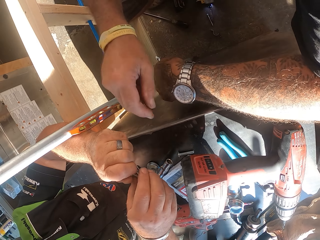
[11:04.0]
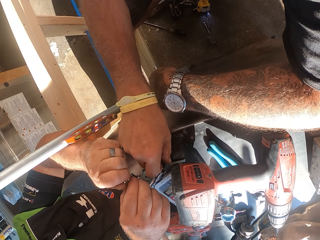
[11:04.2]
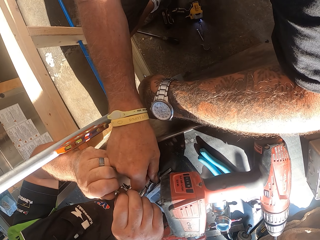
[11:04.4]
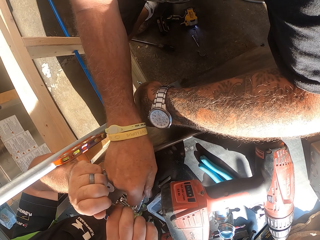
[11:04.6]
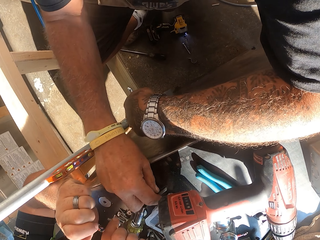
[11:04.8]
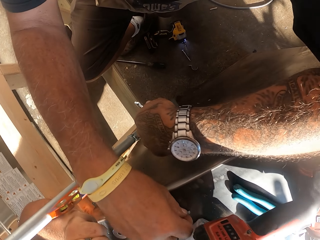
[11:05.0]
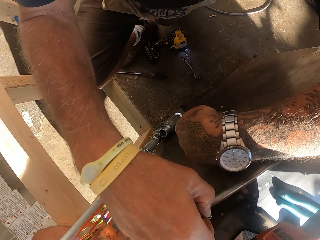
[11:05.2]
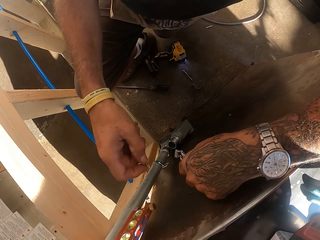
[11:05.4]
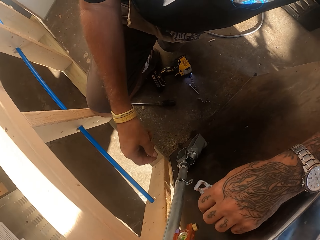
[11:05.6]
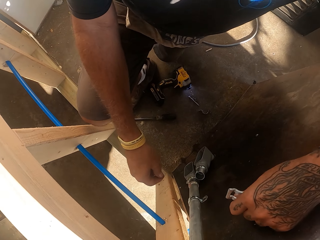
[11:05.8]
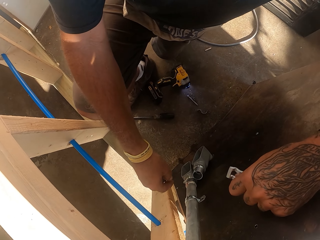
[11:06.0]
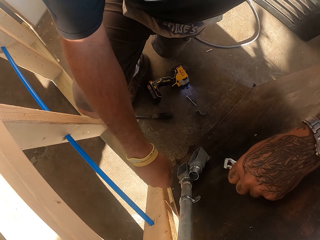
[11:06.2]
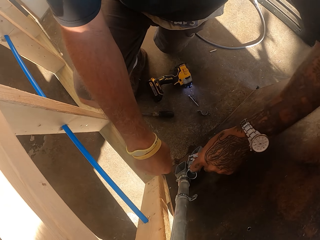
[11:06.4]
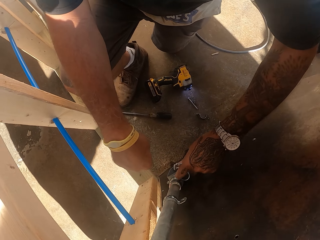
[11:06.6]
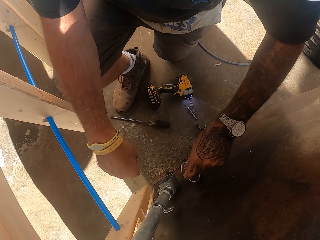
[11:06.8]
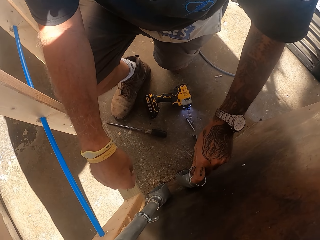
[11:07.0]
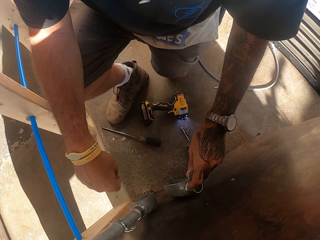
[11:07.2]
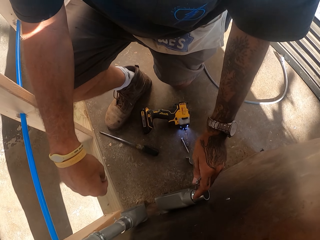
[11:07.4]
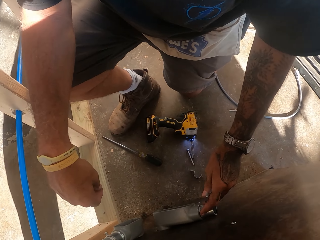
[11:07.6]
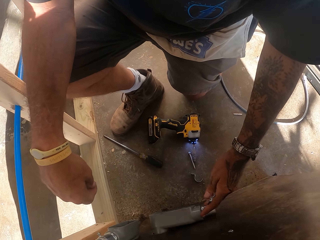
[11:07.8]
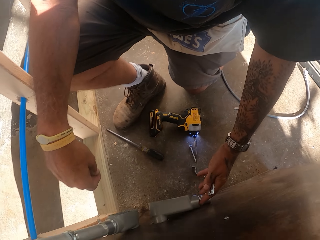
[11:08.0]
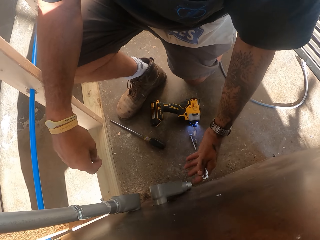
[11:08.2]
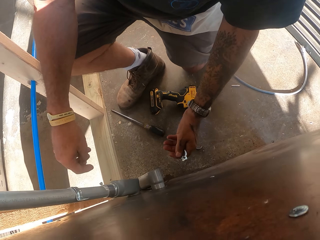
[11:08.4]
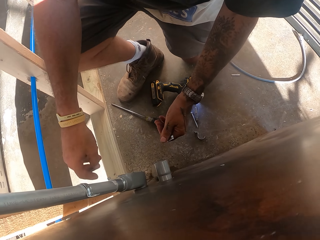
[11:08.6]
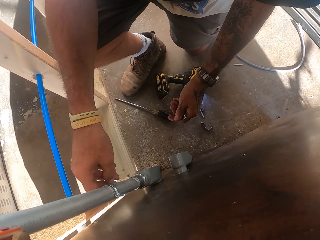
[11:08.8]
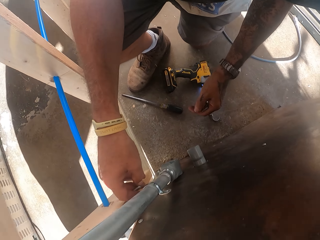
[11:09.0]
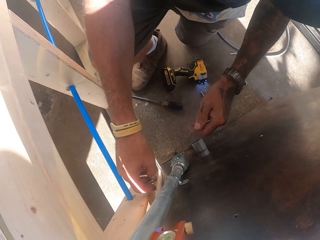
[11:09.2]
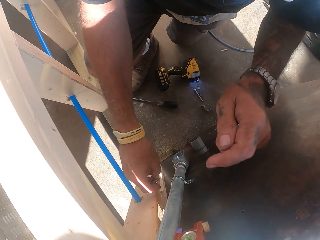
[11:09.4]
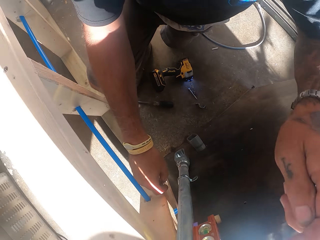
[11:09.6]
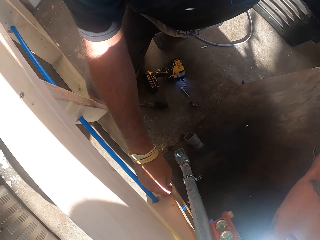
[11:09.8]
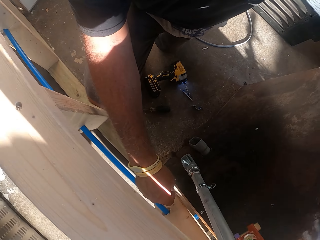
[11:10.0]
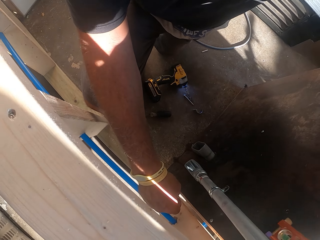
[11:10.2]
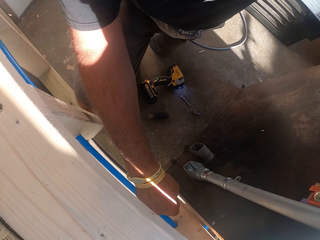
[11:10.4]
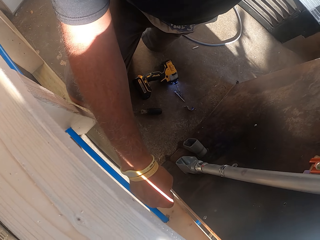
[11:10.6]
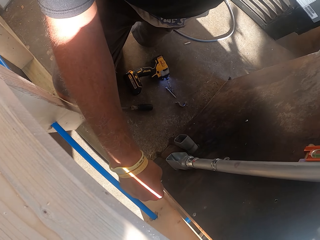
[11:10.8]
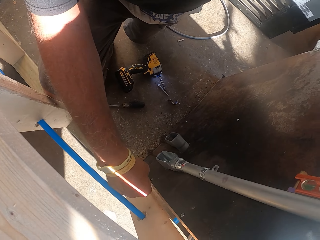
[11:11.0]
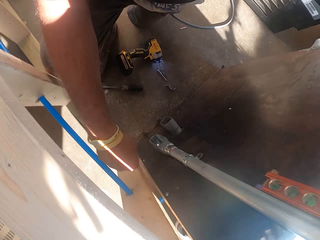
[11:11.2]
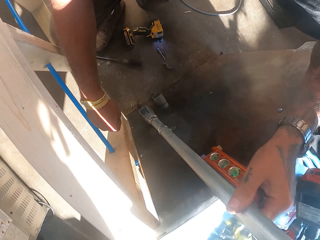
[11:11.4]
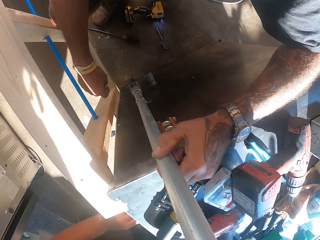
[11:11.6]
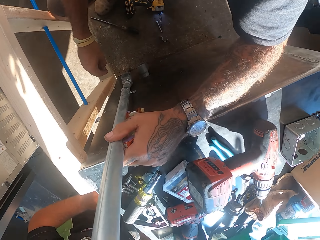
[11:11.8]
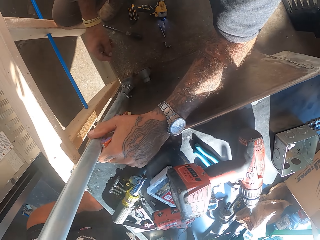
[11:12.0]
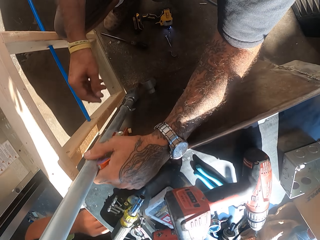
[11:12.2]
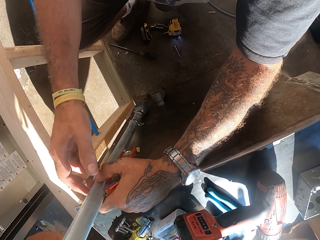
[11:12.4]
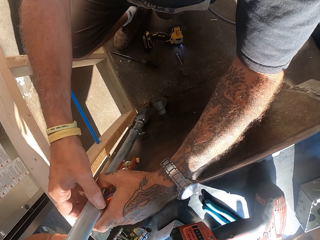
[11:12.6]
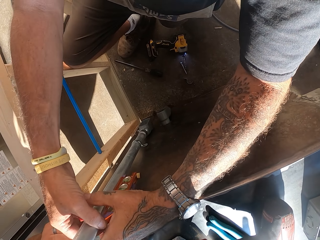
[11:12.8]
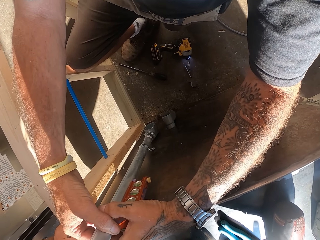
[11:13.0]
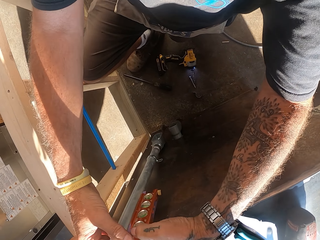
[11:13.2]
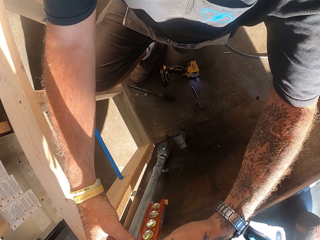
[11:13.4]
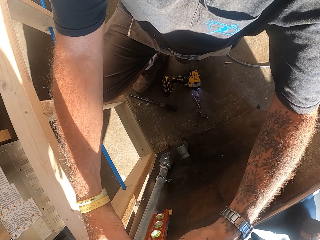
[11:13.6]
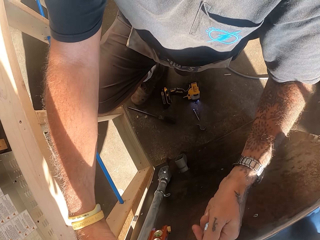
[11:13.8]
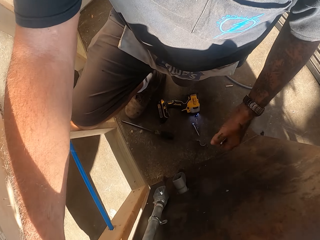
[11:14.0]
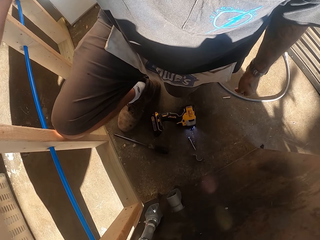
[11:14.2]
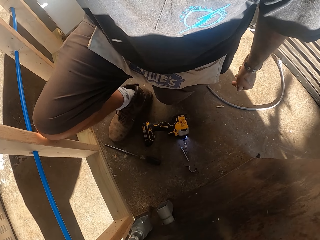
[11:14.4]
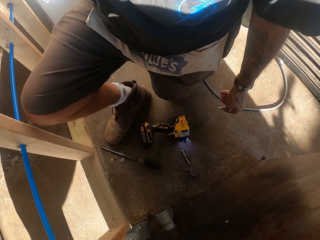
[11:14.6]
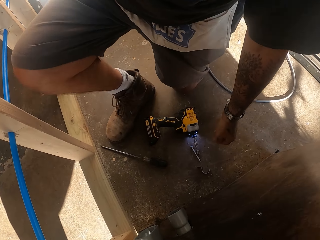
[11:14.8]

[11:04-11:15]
The camera wearer picks a metal clamp on the table. They check something on the floor. They adjust the metal pole. They hold a plumbing pipe.

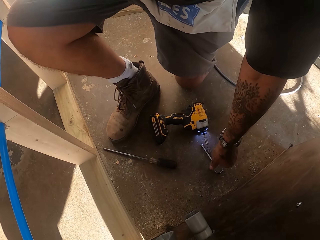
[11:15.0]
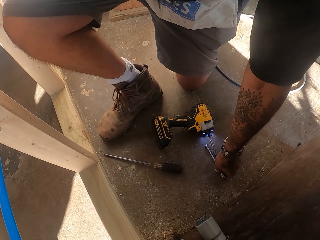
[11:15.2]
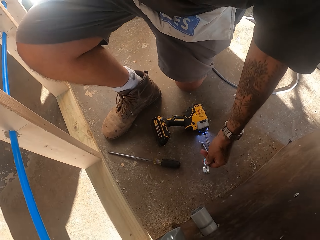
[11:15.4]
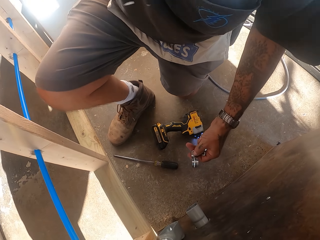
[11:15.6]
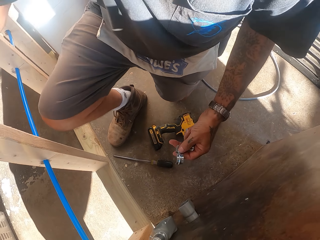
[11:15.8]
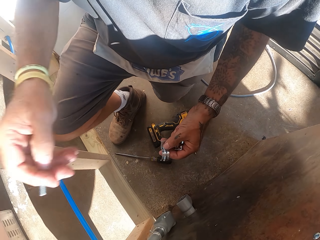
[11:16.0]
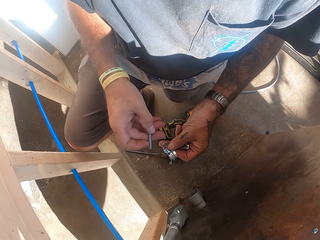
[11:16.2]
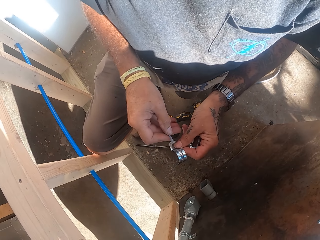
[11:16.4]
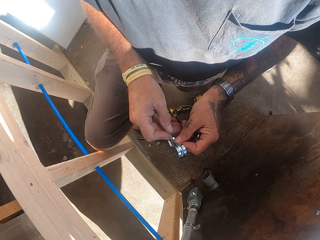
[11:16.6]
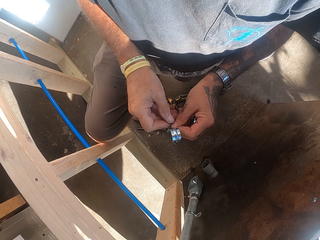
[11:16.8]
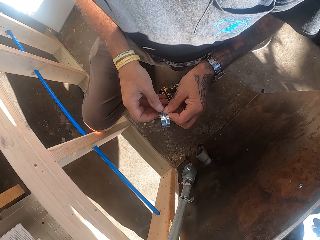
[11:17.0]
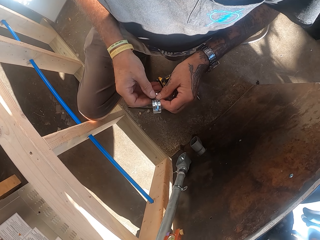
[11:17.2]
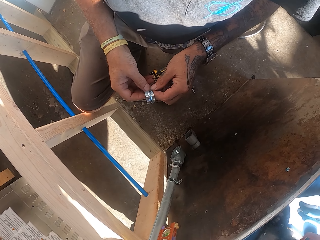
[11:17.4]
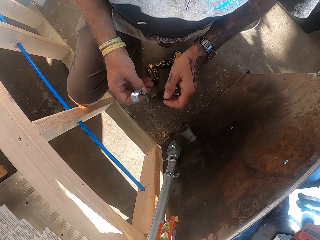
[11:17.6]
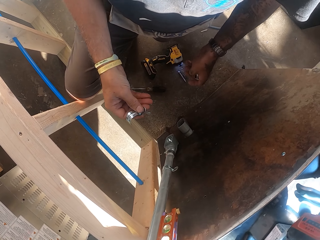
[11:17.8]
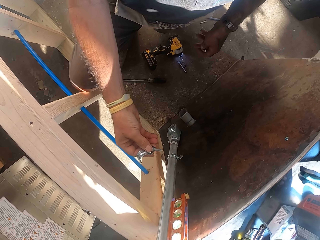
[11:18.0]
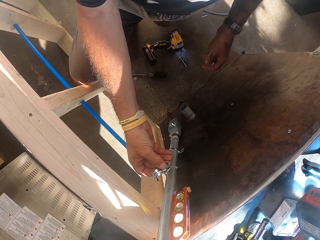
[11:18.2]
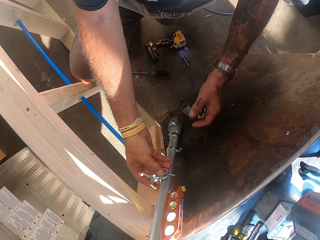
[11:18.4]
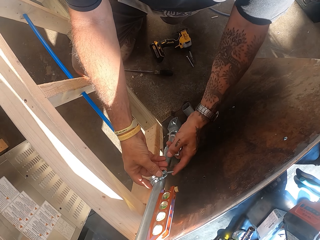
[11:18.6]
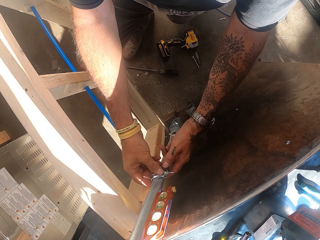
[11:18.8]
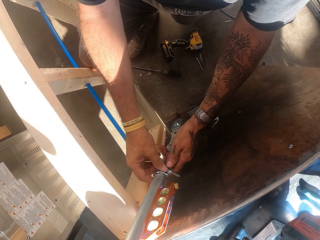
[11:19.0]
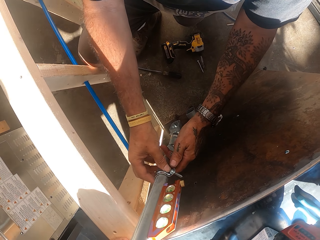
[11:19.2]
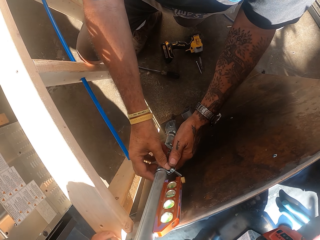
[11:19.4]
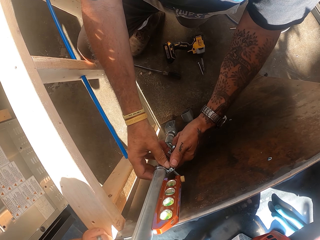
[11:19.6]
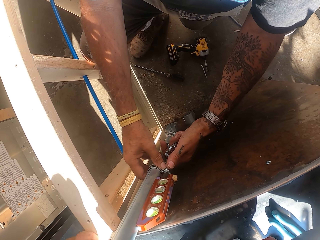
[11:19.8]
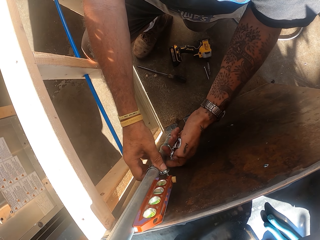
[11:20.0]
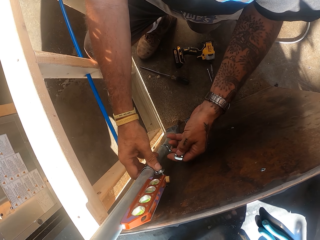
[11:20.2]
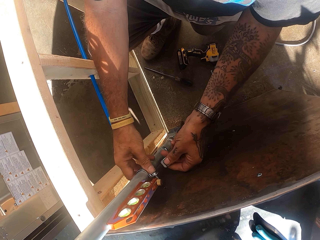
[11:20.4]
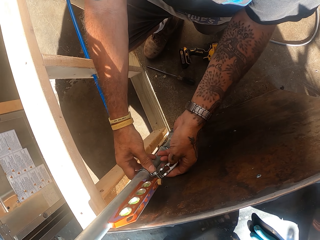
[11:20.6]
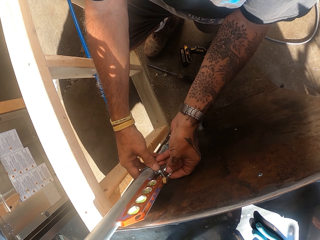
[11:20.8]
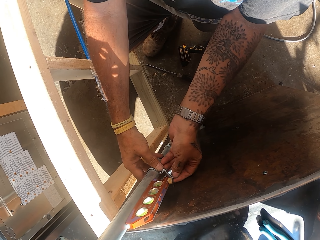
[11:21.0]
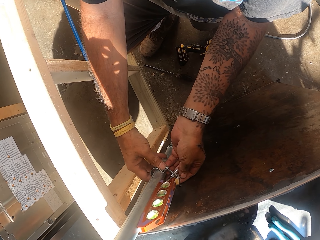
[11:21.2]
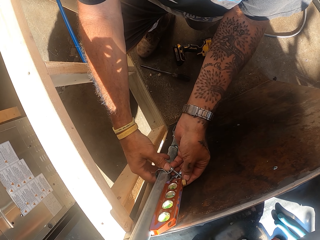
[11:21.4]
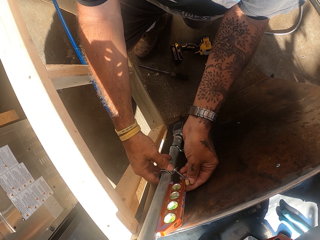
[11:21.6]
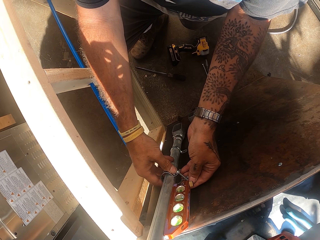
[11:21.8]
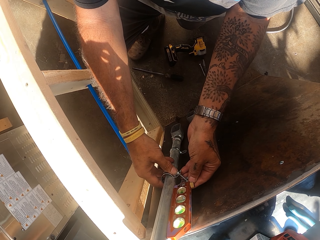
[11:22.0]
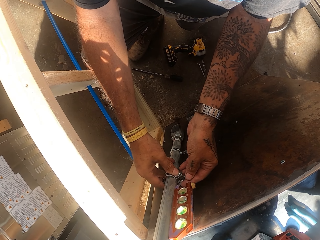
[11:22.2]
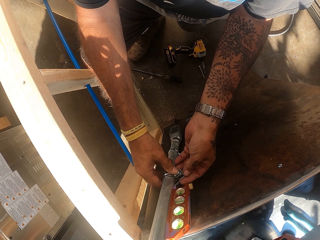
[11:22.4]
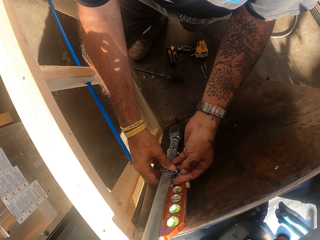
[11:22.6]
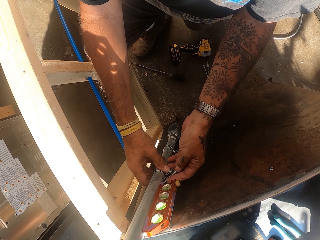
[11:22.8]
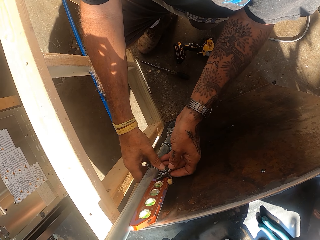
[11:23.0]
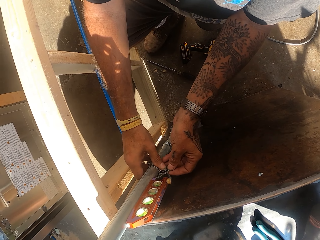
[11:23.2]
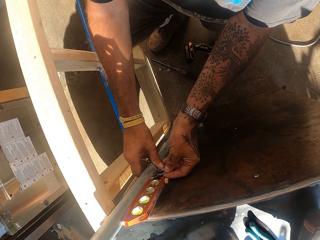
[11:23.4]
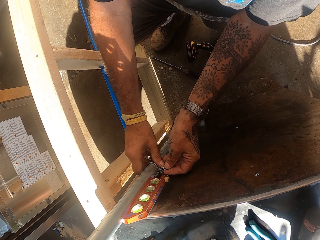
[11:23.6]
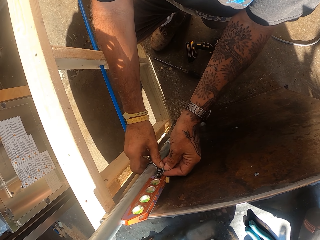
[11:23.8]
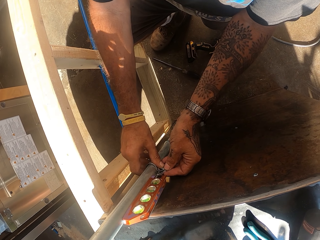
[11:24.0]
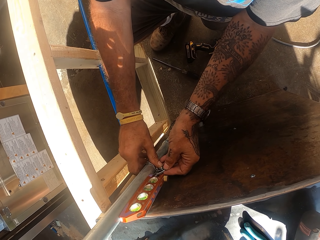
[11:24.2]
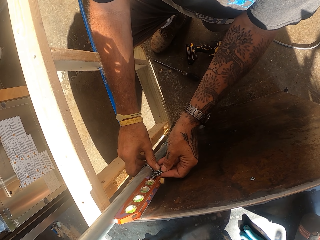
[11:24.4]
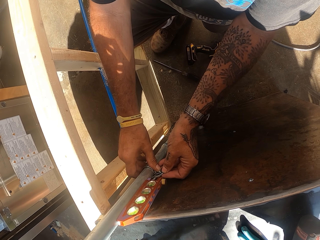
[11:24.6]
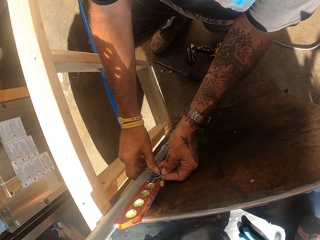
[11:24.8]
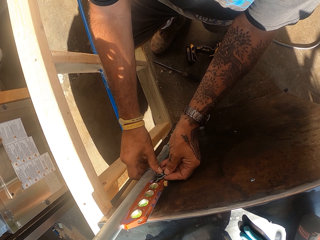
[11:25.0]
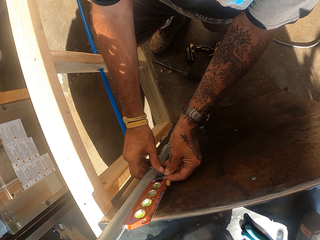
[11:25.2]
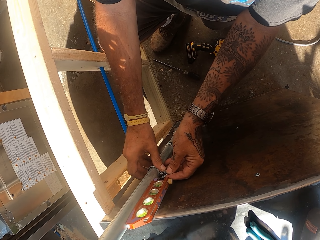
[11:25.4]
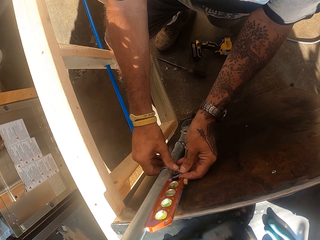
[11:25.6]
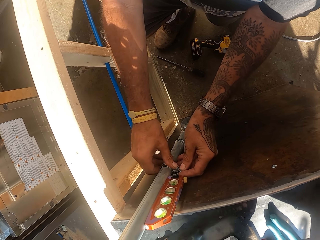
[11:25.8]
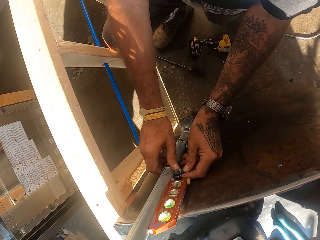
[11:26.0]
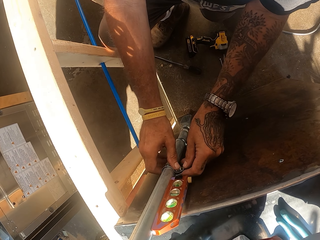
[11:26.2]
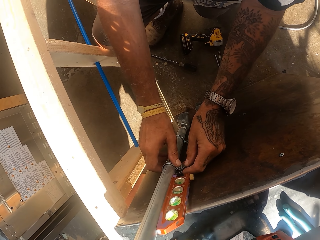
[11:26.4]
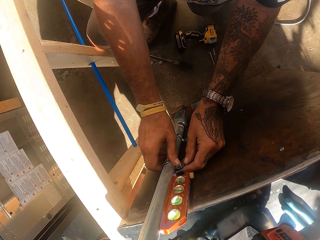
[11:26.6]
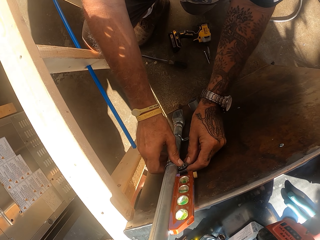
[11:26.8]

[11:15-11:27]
The camera wearer picks metal clamps from the floor. They fix a bolt in the metal clamp. They fix the metal clamp on the metal pole. They adjust nuts.
